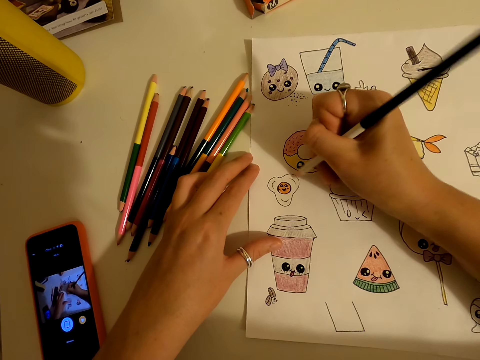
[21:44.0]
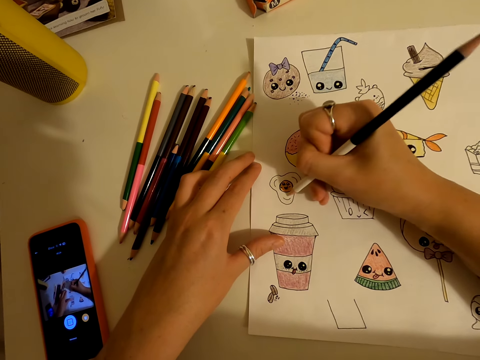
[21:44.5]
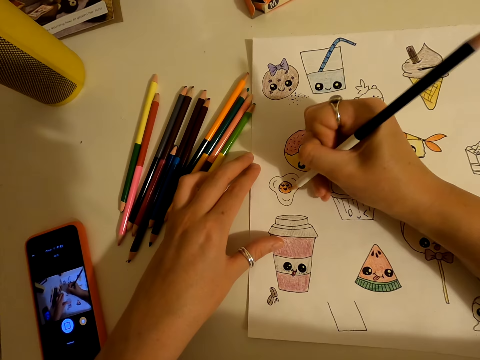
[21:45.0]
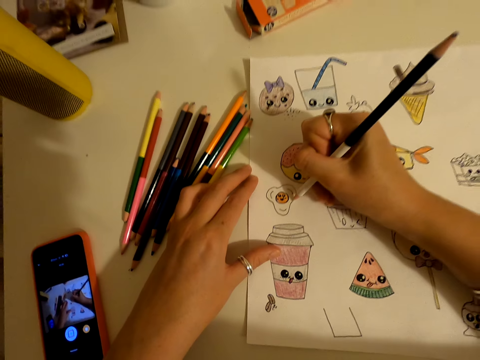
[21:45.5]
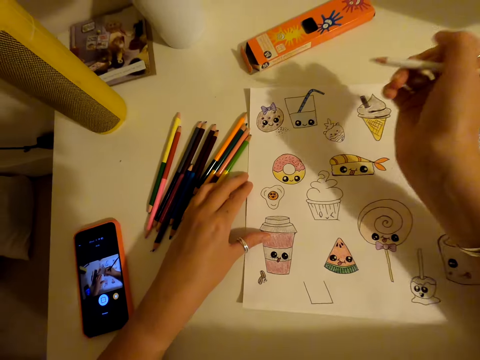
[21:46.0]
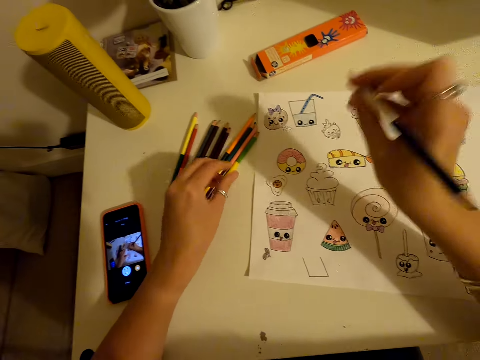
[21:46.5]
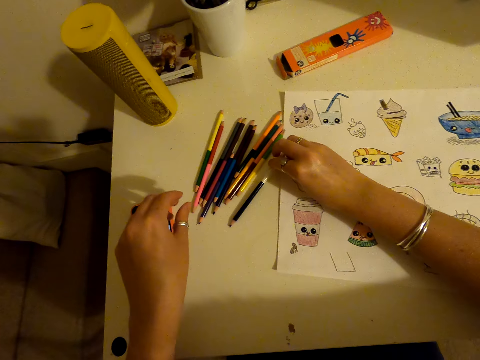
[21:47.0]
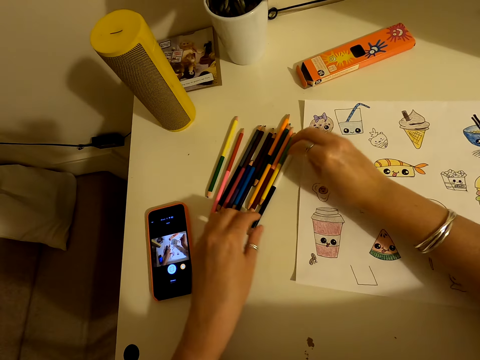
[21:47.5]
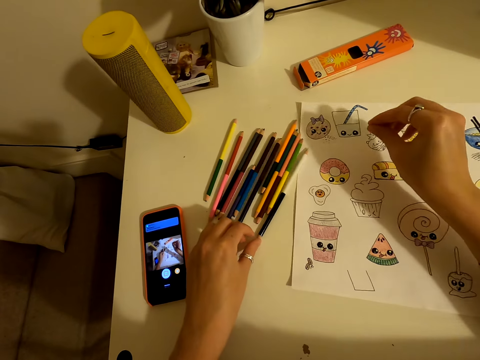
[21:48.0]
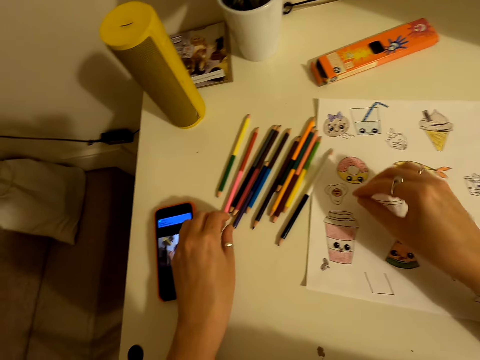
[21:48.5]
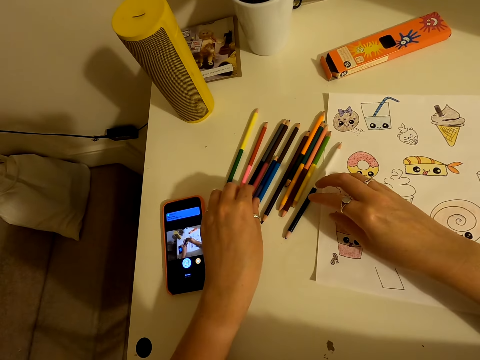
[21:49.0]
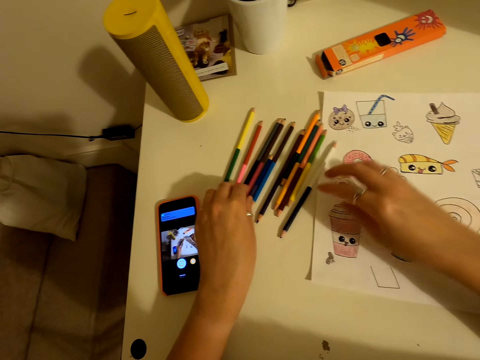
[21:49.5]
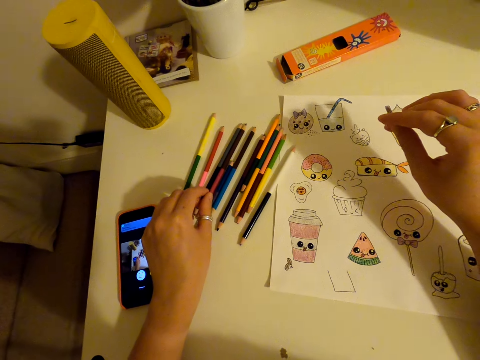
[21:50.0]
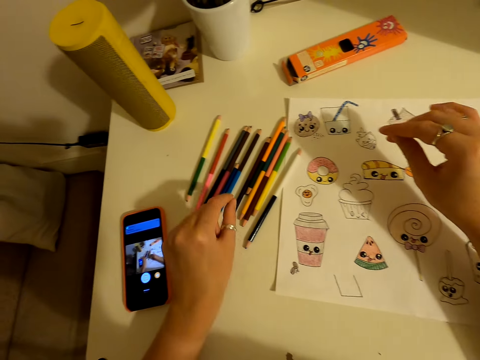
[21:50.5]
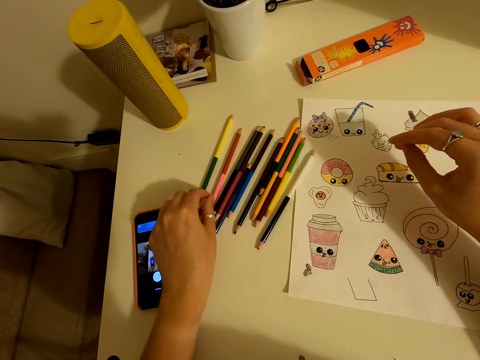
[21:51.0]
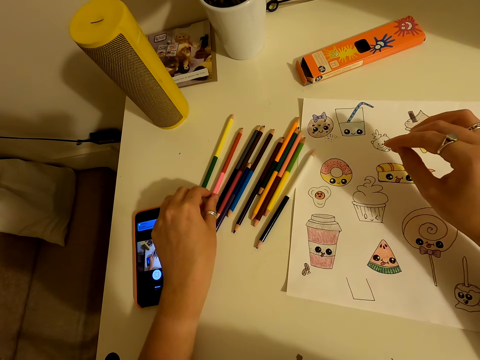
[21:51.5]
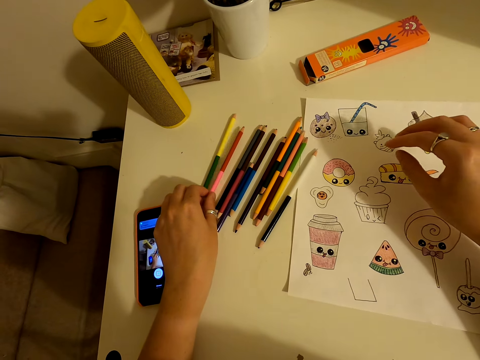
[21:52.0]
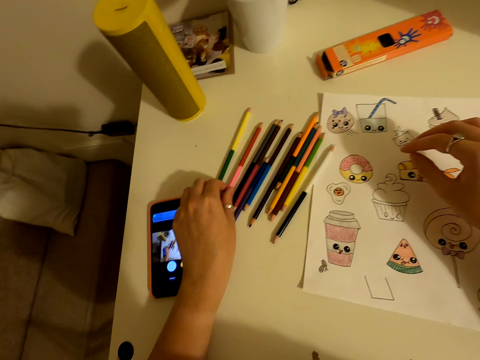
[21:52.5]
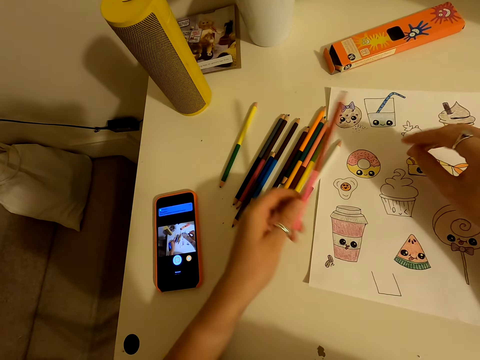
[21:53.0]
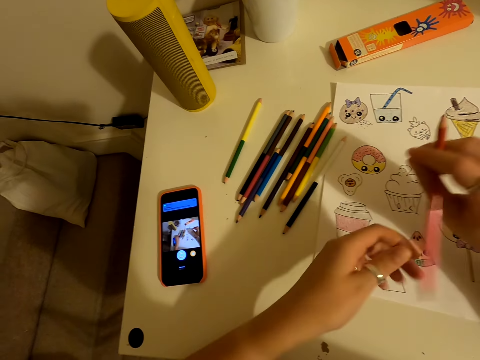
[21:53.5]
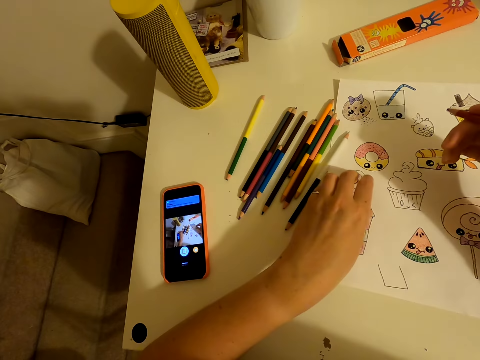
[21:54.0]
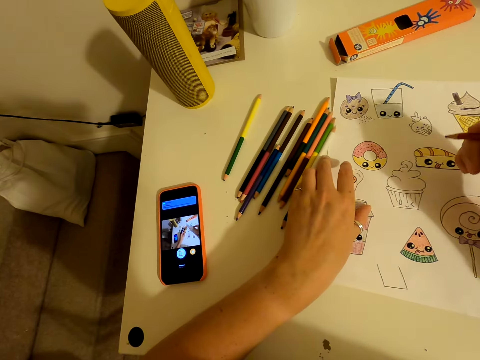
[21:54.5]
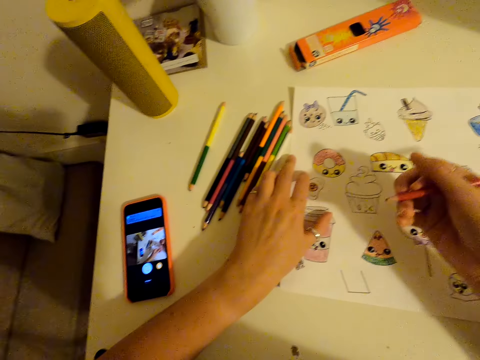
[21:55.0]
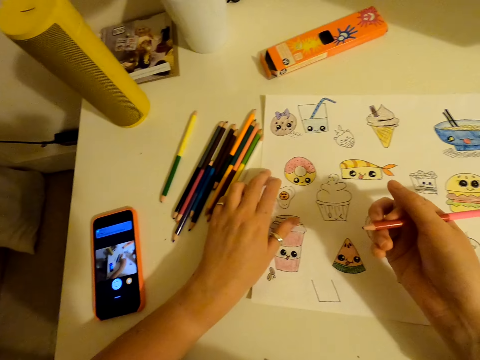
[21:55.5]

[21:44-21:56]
The camera wearer places the colour pencil on the table. They pick up a colour pencil from the table.

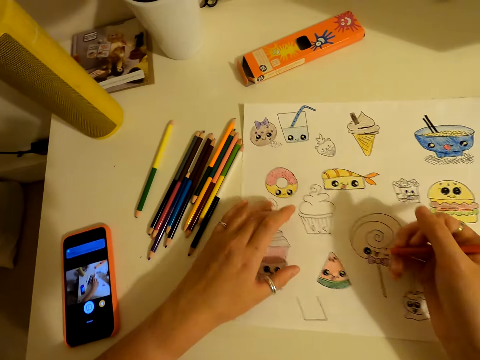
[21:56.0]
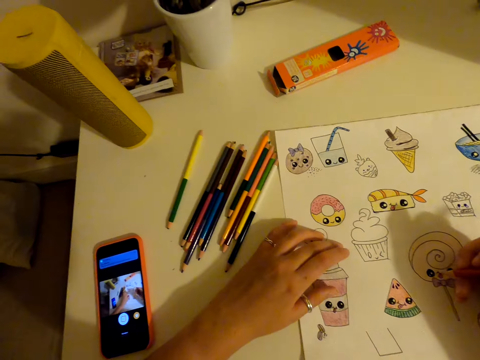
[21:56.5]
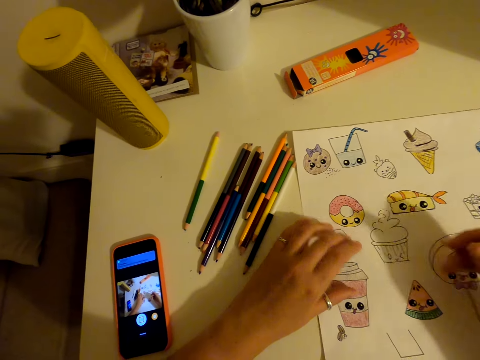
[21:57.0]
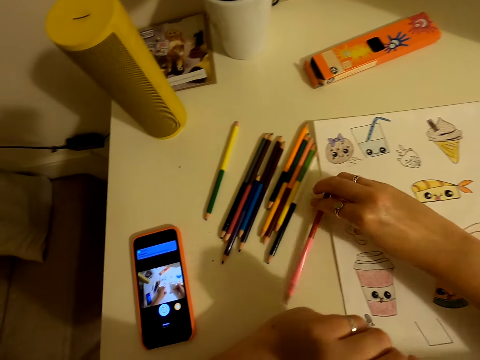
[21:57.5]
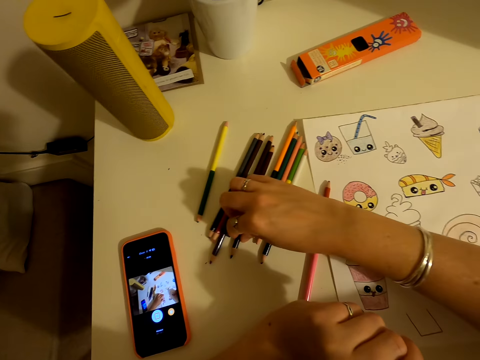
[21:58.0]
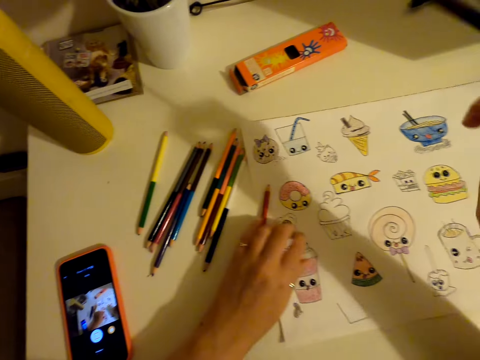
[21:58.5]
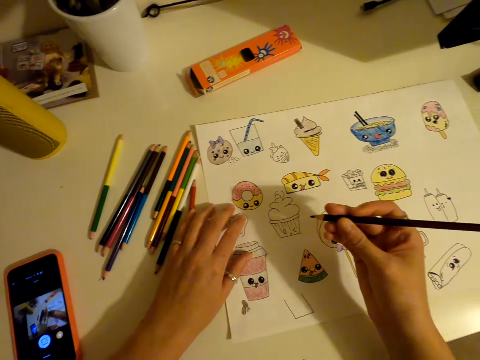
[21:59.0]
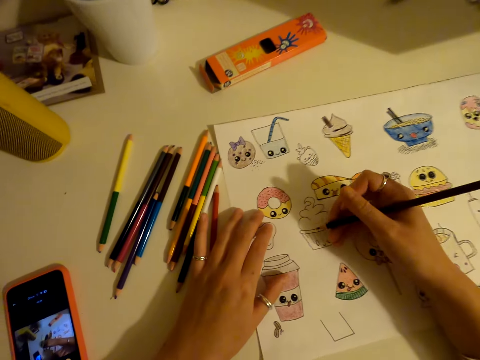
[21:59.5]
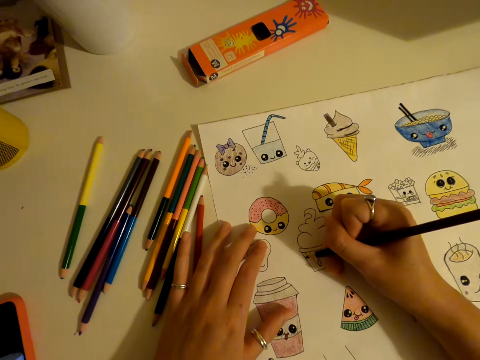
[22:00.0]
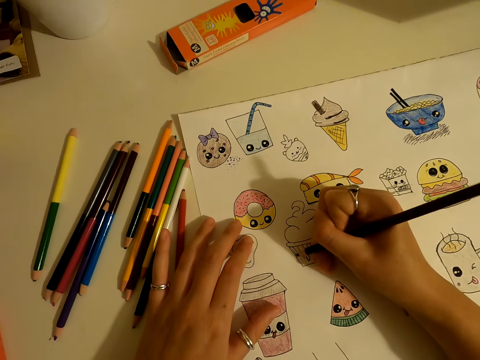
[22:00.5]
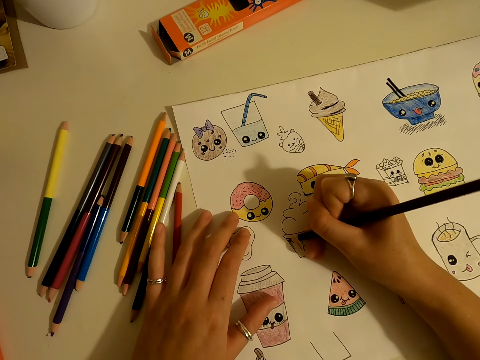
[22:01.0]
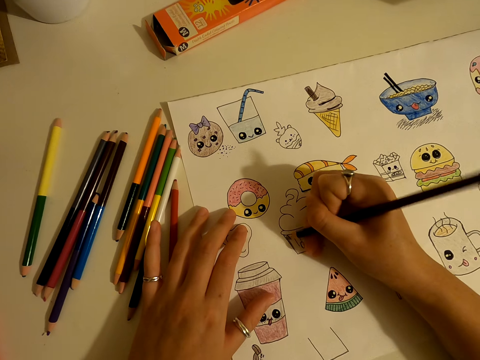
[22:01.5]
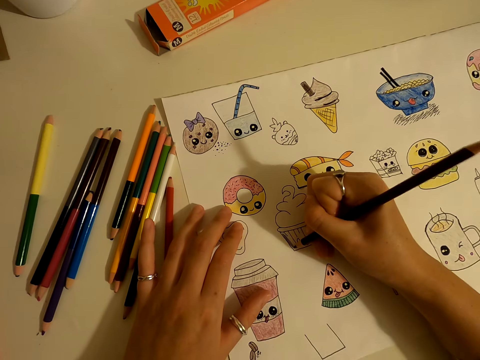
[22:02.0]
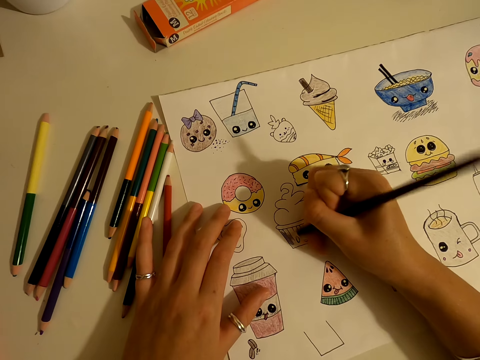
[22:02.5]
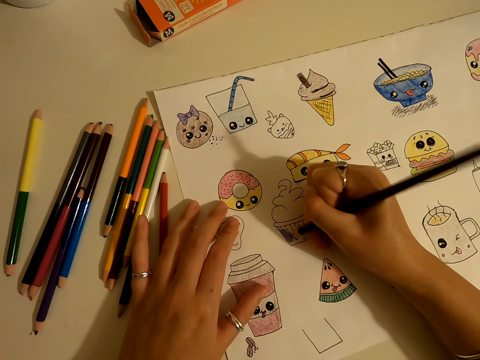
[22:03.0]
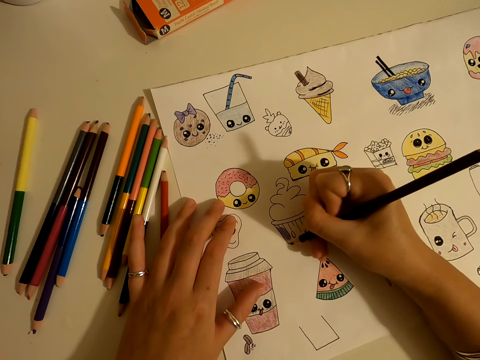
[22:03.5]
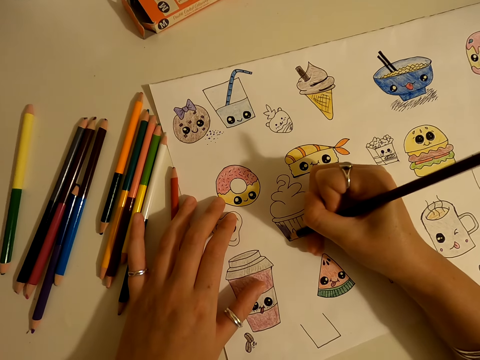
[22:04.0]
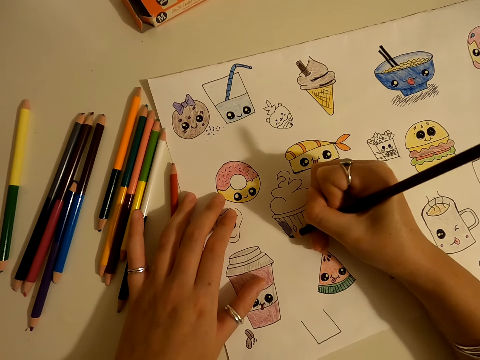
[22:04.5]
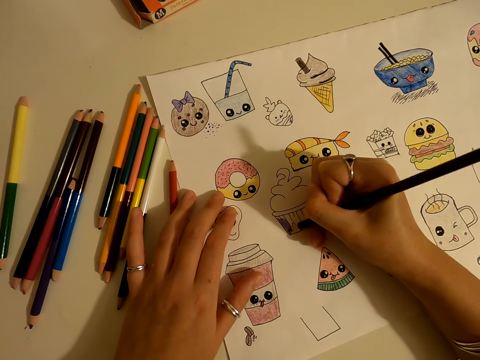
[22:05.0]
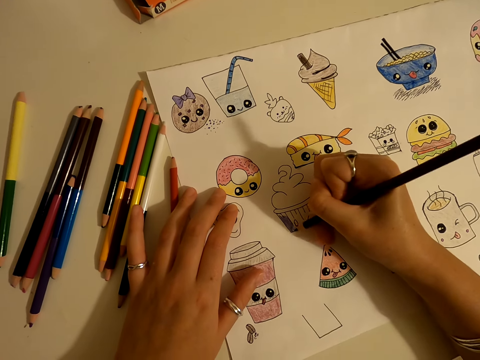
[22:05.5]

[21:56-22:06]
The camera wearer places the colour pencil on the table. They pick up a colour pencil from the table. They colour the drawing on the piece of paper.

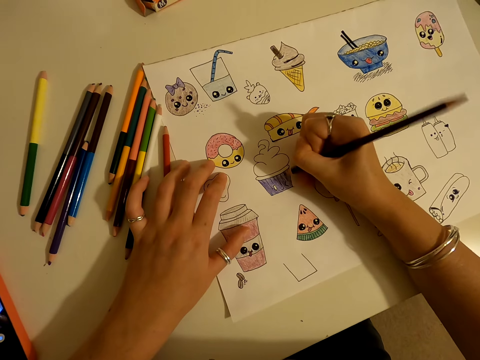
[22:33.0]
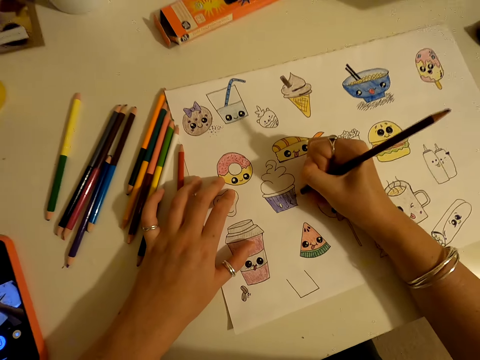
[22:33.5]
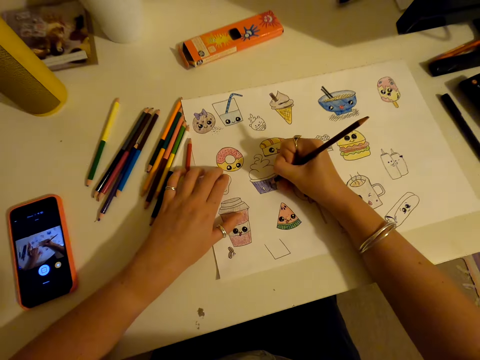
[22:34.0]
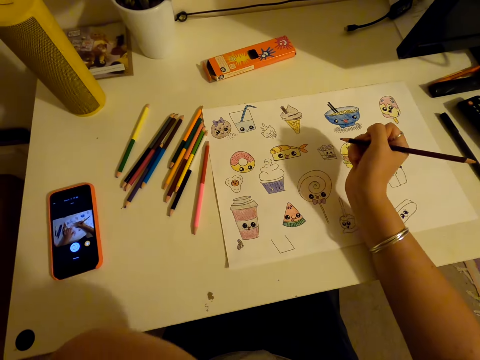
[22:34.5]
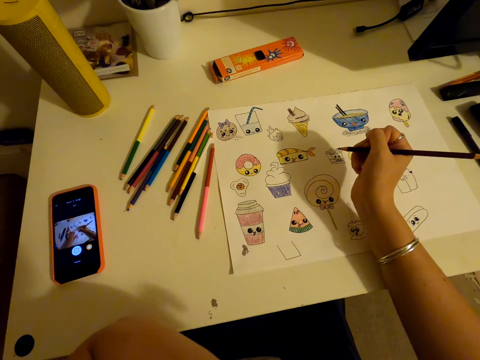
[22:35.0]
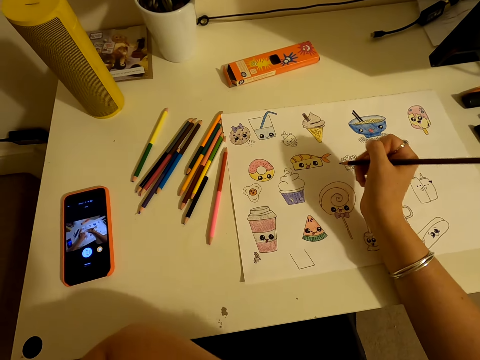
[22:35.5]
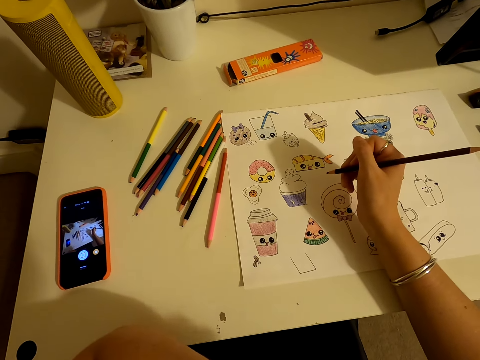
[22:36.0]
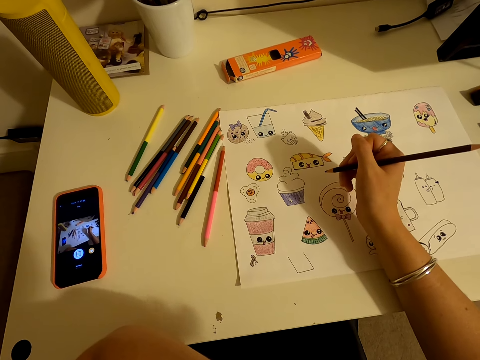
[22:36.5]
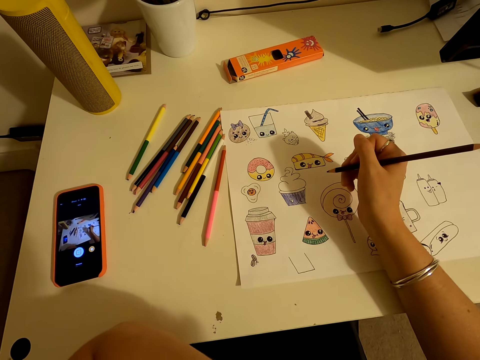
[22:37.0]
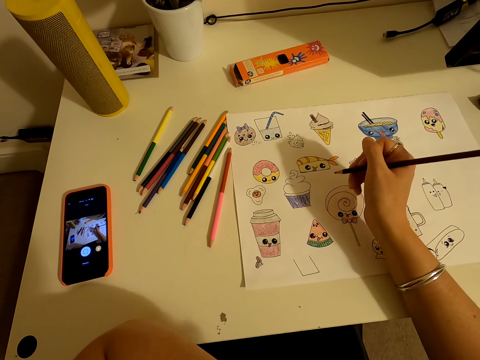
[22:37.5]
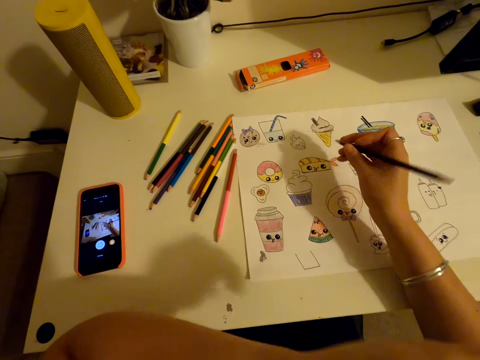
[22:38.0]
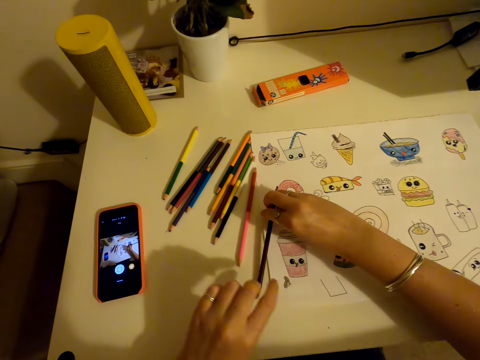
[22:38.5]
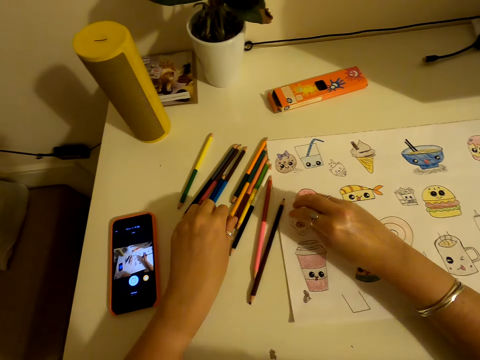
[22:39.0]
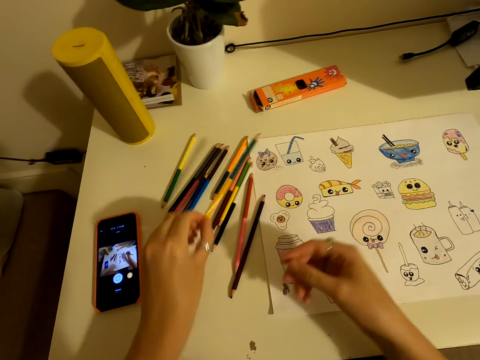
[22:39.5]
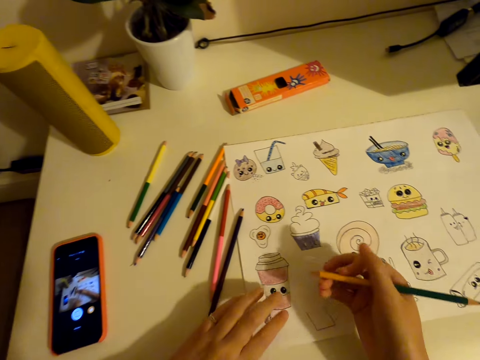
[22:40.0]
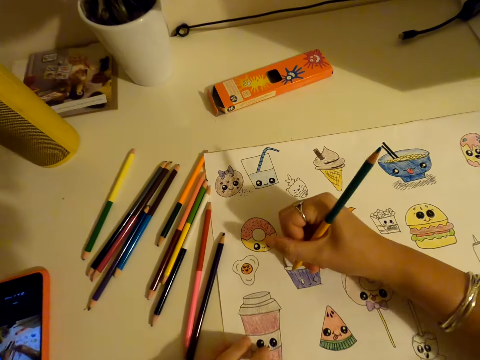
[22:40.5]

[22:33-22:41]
The camera wearer touches the face area. They place the colour pencil on the table. They pick up a colour pencil from the table.
